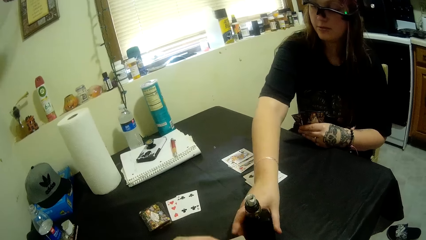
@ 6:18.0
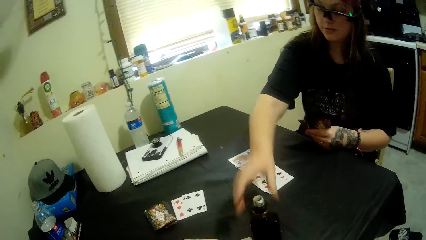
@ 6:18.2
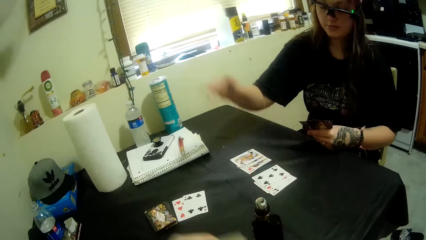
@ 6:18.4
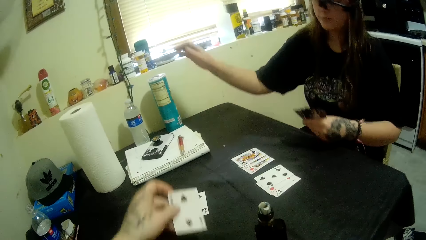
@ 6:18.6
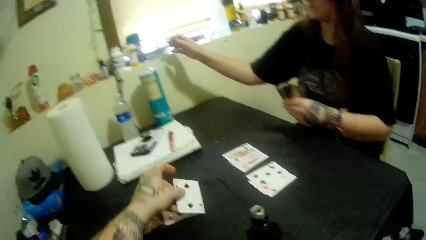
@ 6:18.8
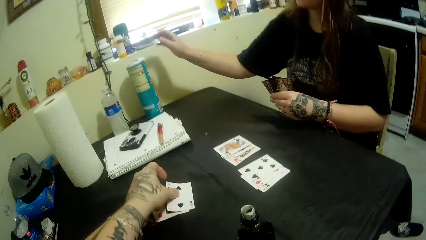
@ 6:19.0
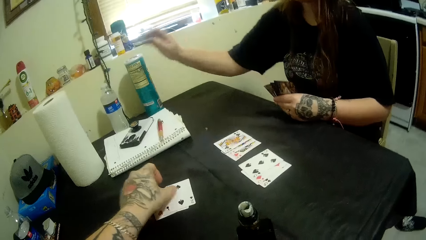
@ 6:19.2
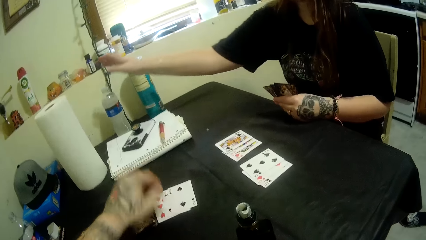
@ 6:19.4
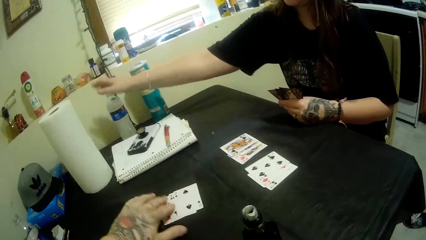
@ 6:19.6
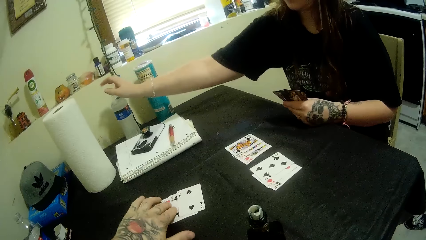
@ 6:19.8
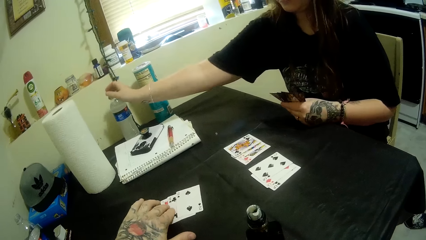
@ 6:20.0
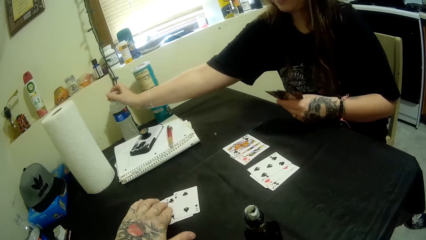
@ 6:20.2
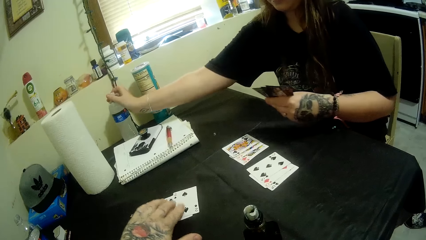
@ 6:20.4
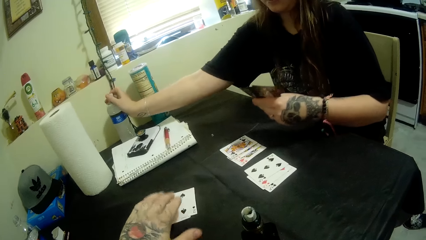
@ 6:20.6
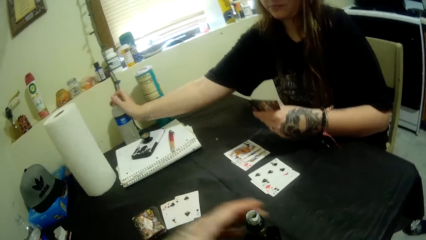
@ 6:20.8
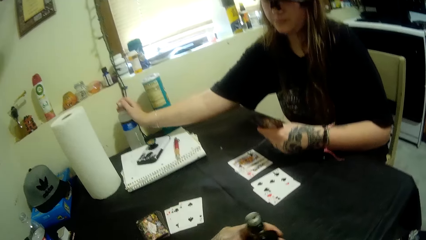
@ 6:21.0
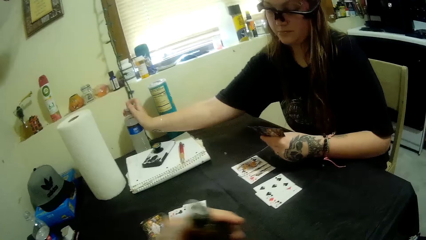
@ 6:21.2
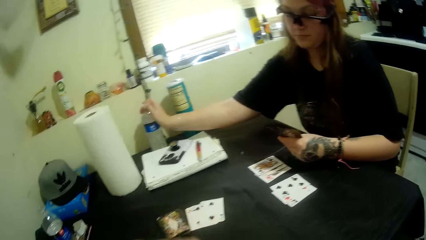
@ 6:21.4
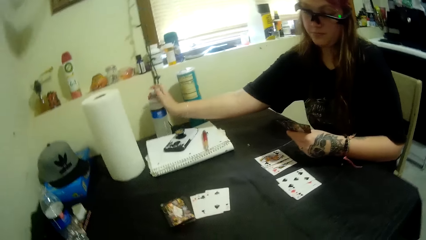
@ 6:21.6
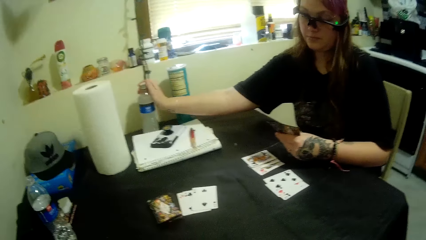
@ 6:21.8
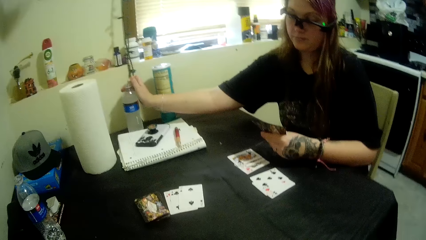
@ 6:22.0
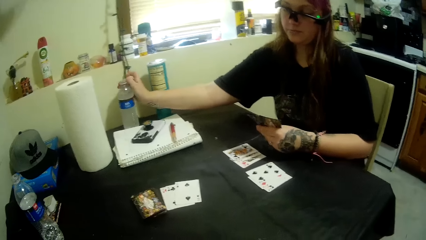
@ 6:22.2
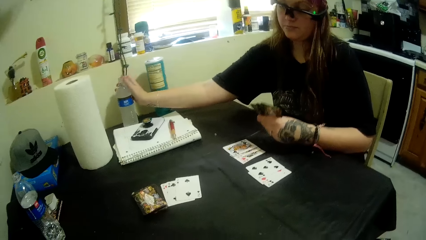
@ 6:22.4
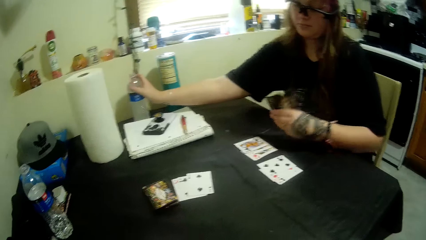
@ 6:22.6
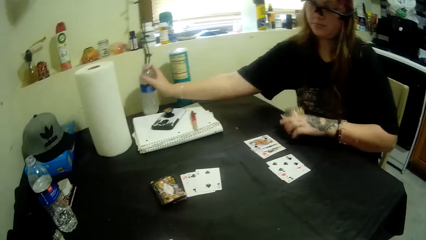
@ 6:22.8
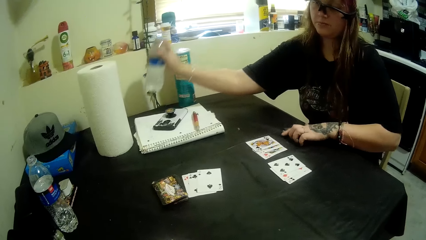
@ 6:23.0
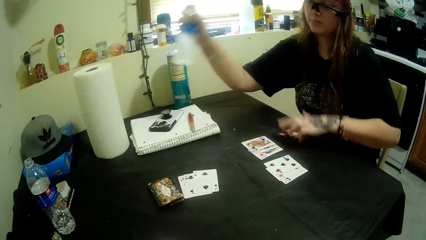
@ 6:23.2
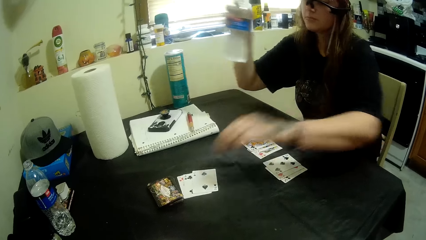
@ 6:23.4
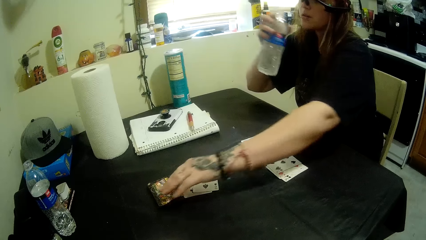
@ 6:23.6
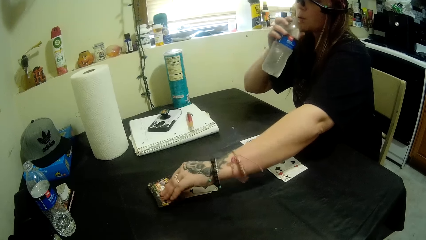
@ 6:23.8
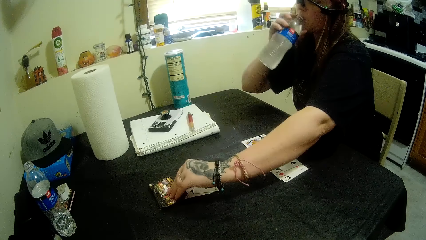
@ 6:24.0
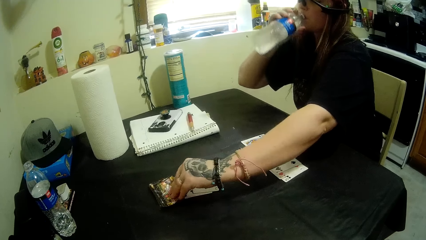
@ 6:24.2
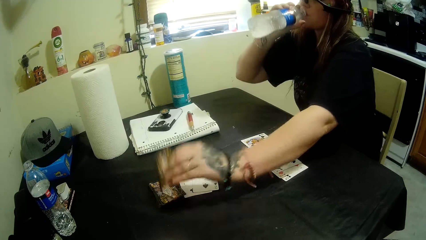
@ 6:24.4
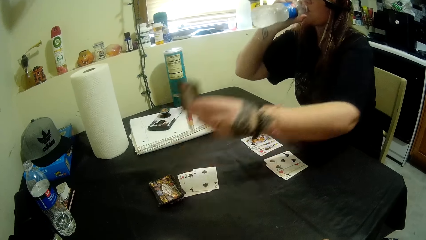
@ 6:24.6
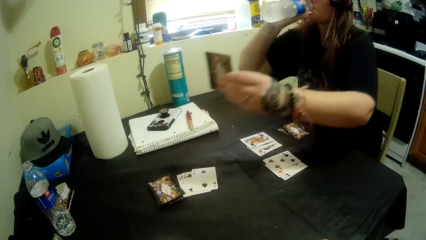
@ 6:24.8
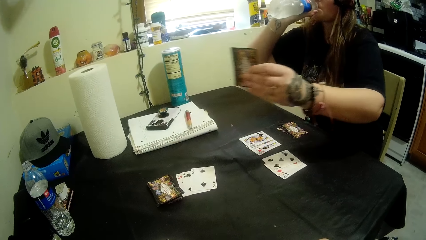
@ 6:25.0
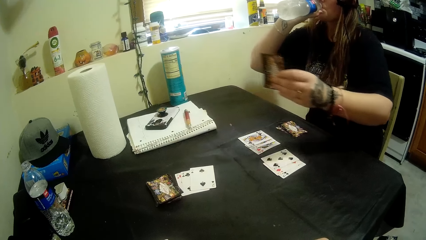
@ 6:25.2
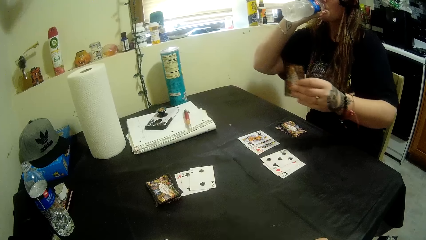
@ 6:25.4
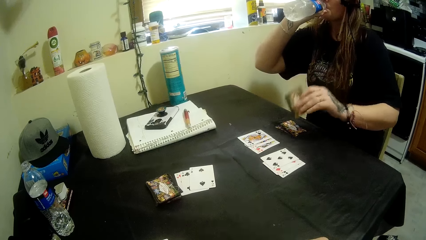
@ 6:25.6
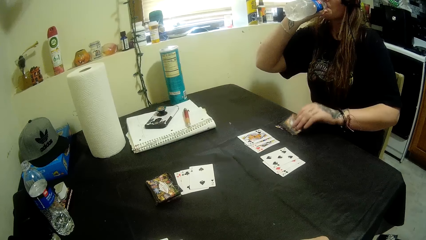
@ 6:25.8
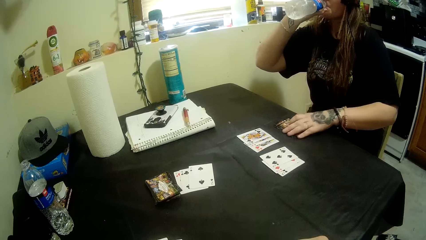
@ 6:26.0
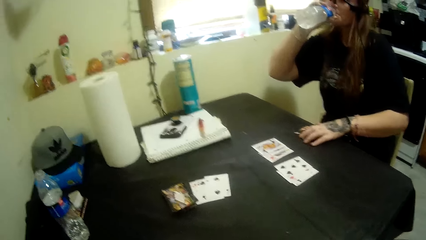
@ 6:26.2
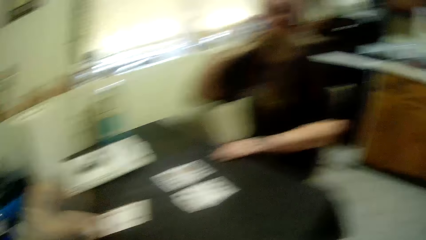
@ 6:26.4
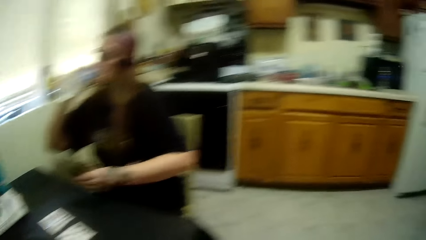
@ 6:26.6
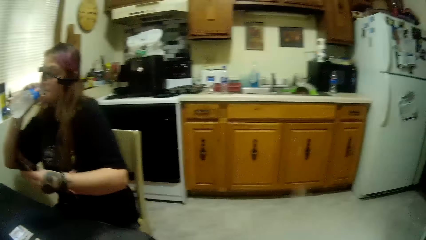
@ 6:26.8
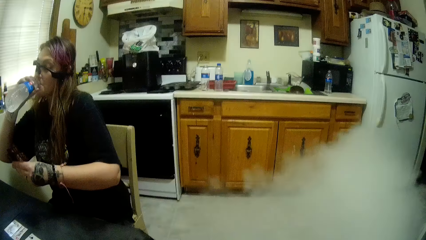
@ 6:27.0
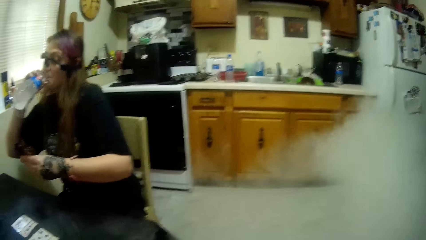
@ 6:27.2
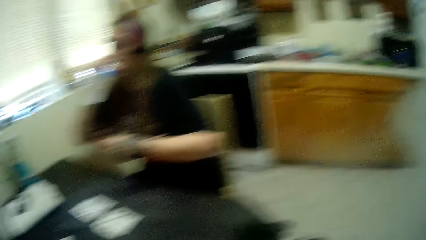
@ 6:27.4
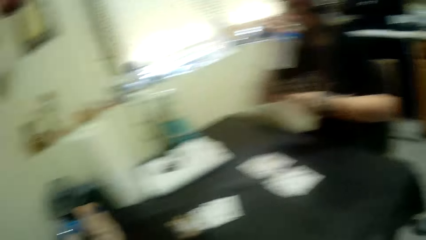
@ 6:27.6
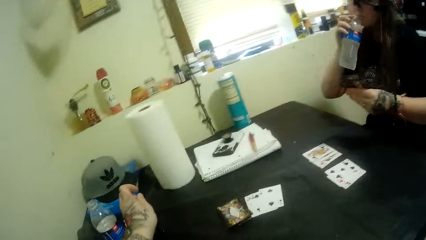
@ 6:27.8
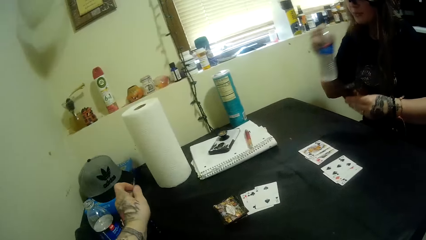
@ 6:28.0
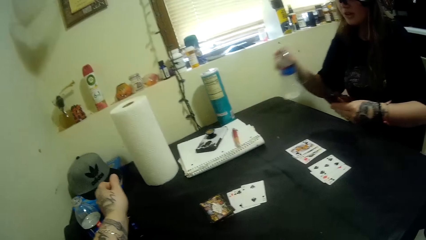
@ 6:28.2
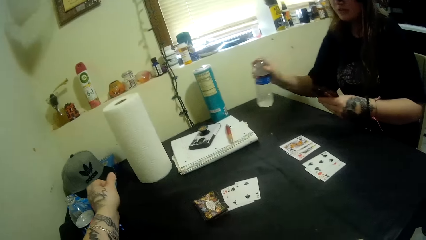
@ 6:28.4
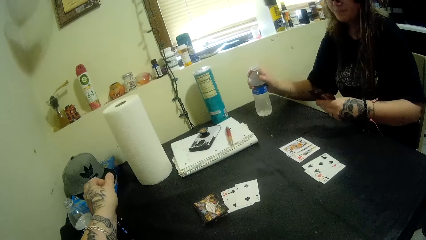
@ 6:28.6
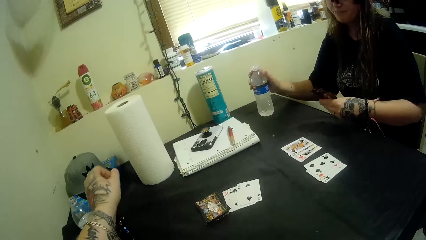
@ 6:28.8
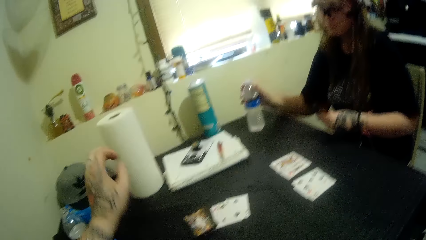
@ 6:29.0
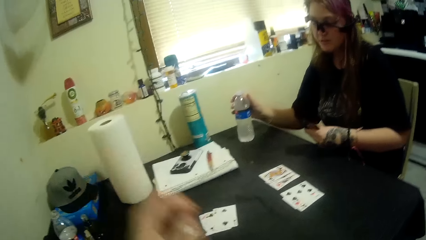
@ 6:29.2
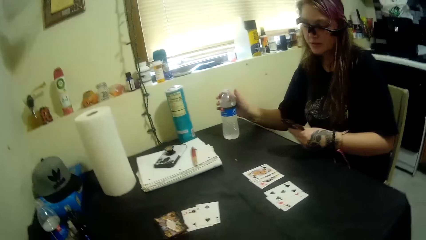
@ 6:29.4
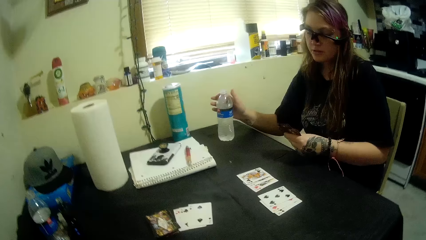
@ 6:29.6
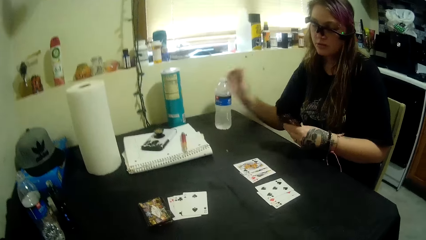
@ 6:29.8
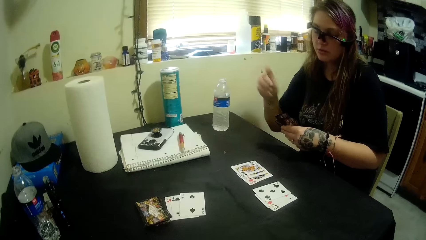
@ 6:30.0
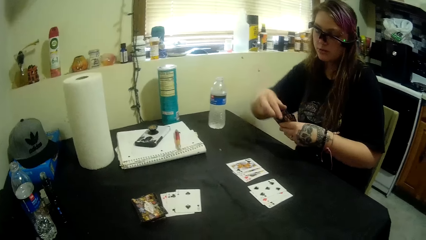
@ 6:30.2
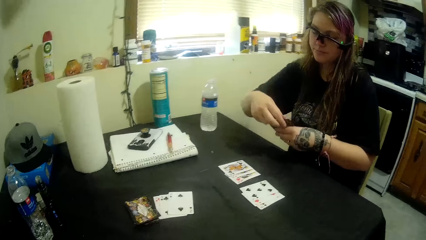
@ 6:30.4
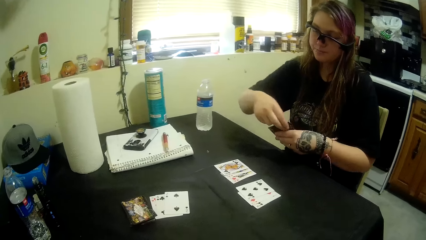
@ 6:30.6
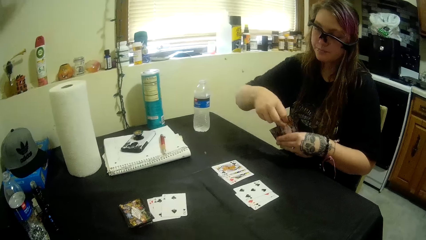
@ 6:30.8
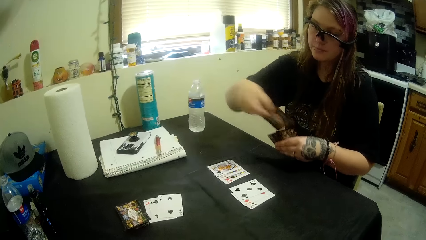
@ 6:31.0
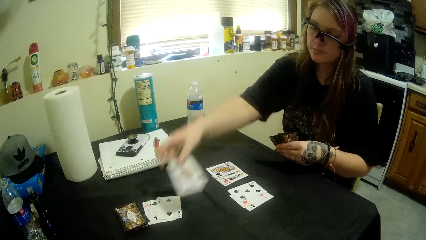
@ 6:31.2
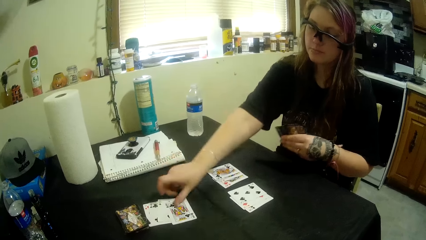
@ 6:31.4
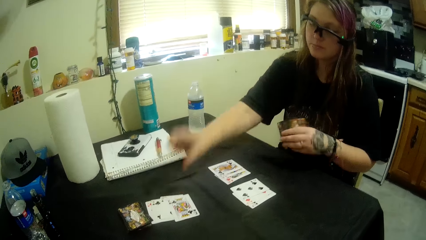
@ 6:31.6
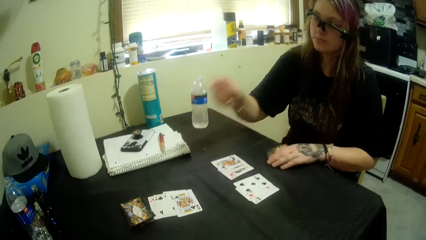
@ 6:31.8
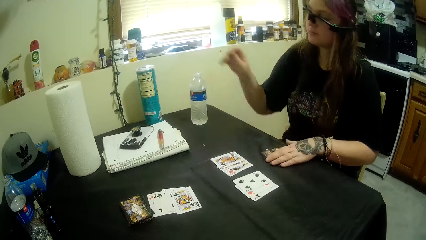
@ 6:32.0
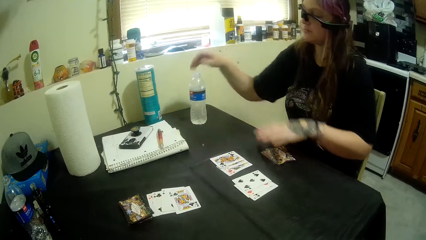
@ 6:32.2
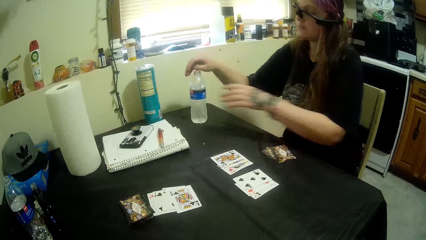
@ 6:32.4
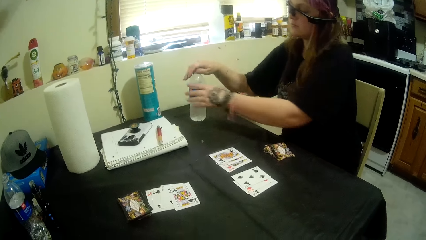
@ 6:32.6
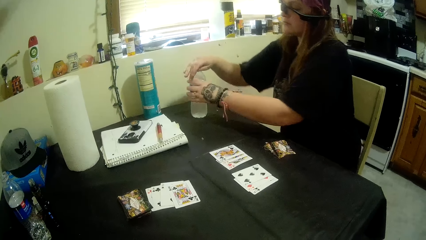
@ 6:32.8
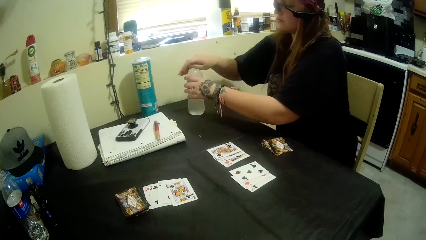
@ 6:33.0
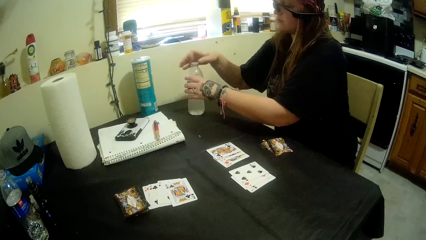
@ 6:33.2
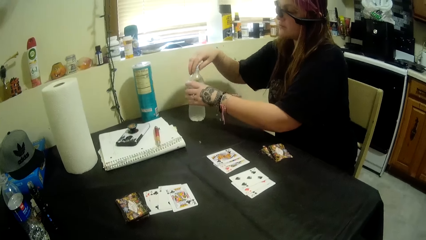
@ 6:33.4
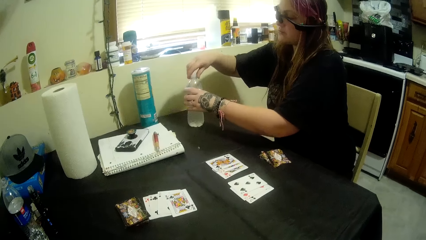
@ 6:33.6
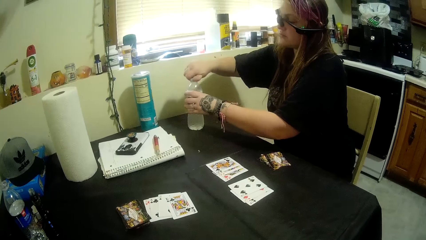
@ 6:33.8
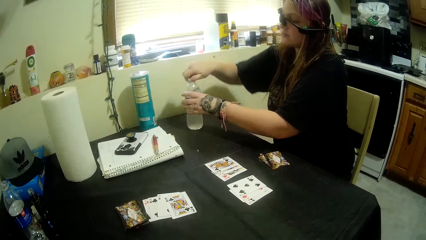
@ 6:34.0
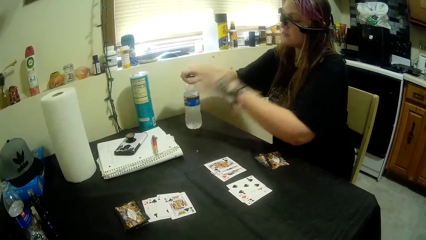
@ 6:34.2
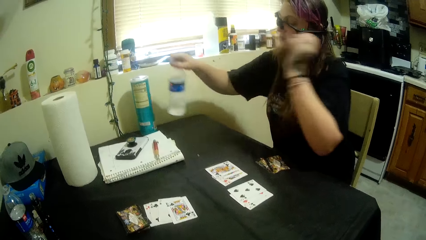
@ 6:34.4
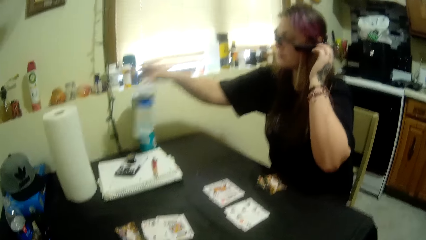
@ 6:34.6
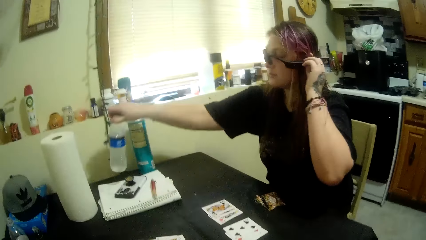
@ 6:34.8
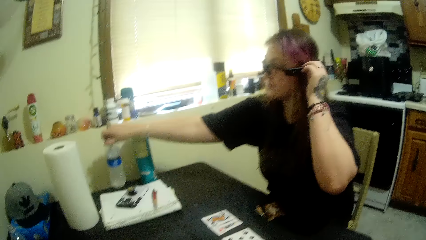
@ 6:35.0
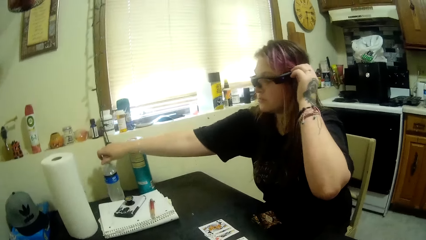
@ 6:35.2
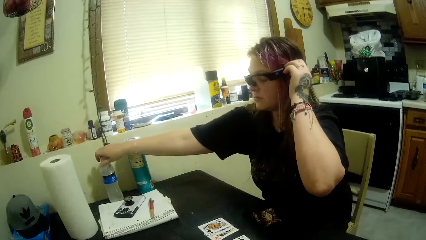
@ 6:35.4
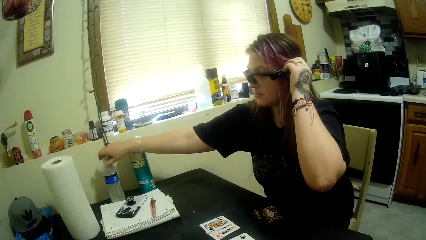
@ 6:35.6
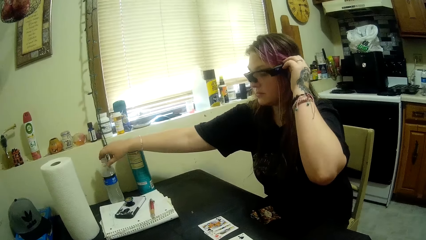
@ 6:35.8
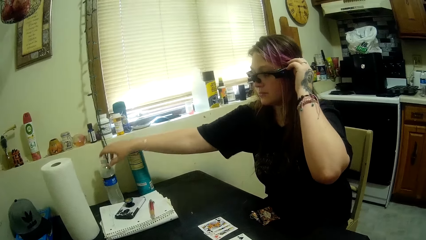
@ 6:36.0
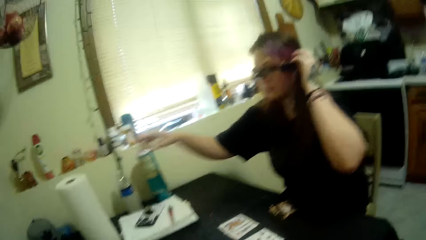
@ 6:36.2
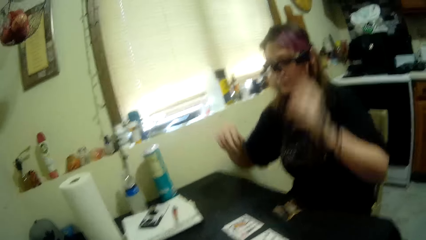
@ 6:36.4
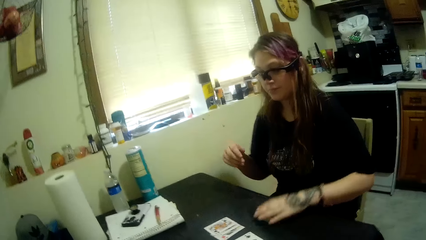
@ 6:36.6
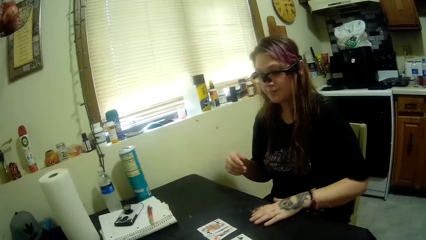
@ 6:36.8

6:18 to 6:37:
The camera wearer picks up a card. The woman opens the bottle with her right hand. She lifts the bottle with her right hand. She drinks from the bottle. She picks up a card from the deck with her right hand. She looks at the card. She places the card on the table from the cards in her right hand. She drops the bottle on the table with her right hand. She places the card on the table from the cards in her right hand. She places the cards on the table with her right hand. She closes the bottle on the table with both hands. She adjusts the camera on her face with her right hand. She drops the bottle back on the table with her right hand.
